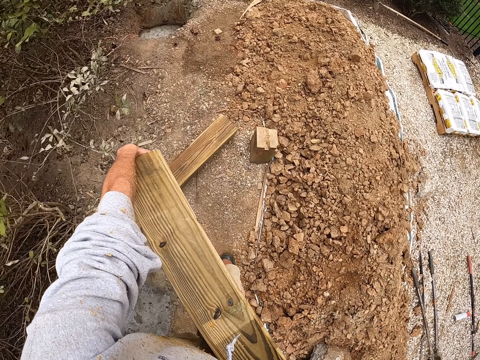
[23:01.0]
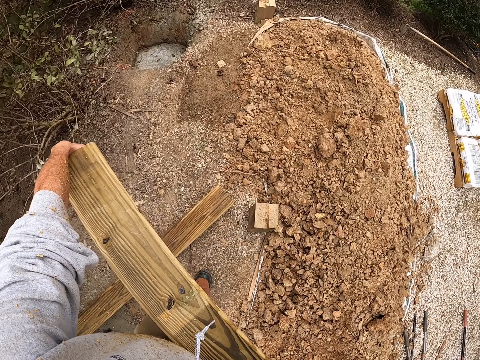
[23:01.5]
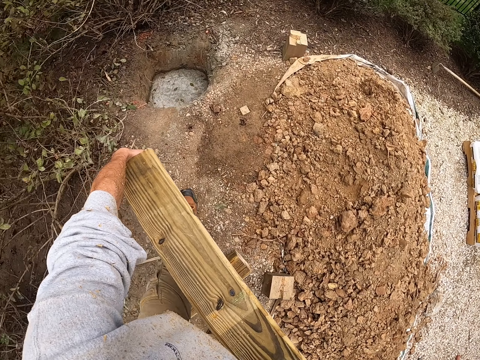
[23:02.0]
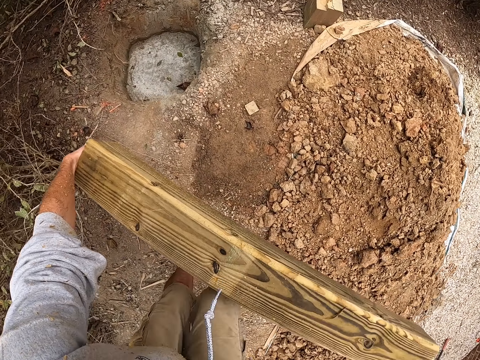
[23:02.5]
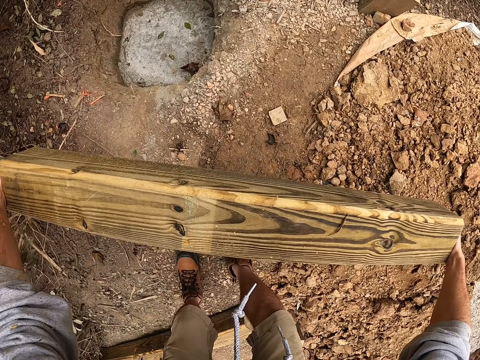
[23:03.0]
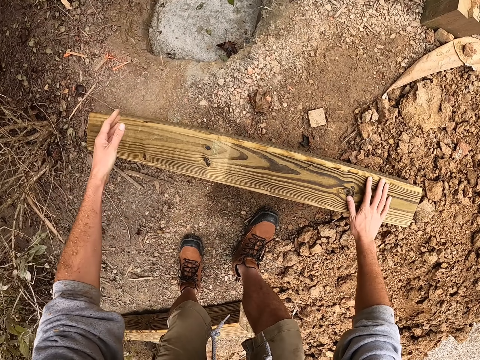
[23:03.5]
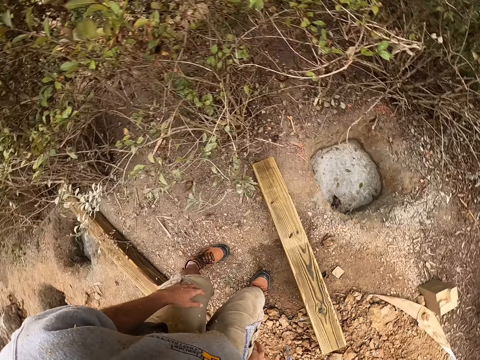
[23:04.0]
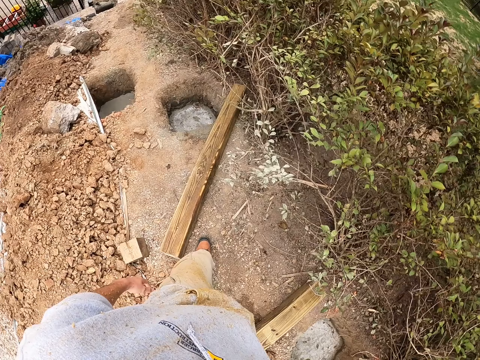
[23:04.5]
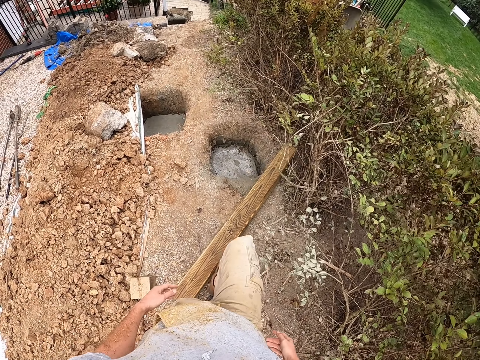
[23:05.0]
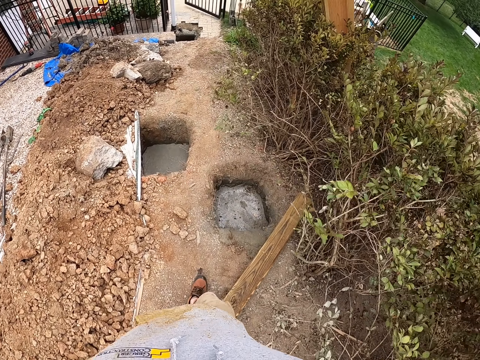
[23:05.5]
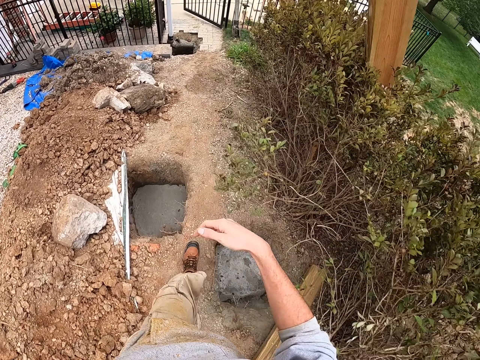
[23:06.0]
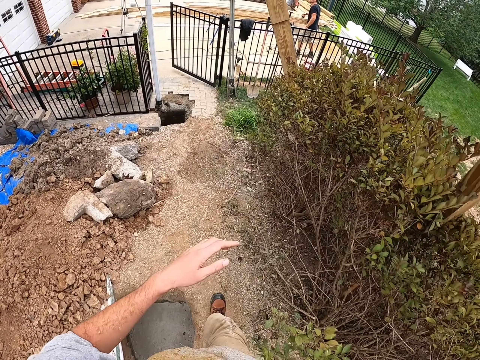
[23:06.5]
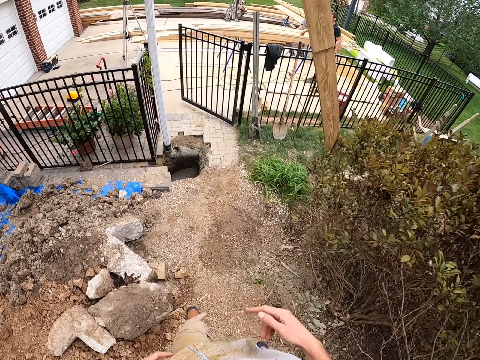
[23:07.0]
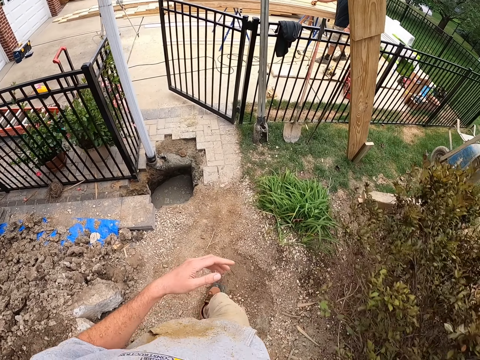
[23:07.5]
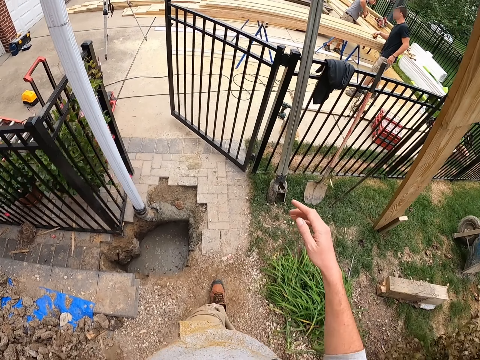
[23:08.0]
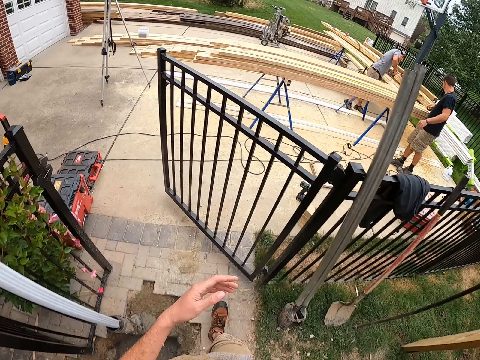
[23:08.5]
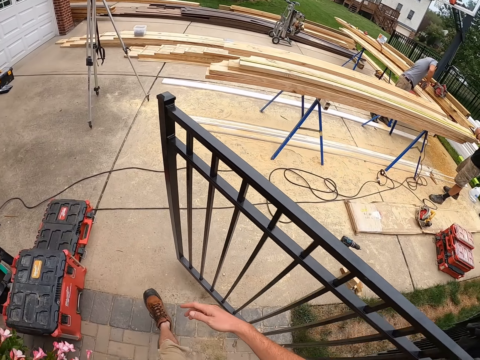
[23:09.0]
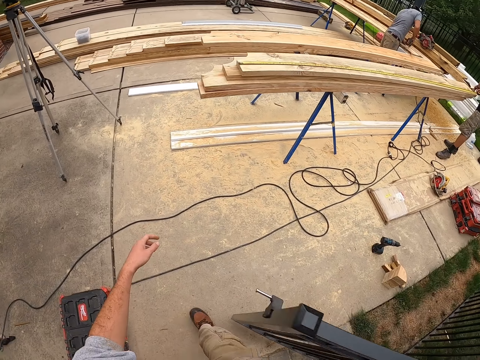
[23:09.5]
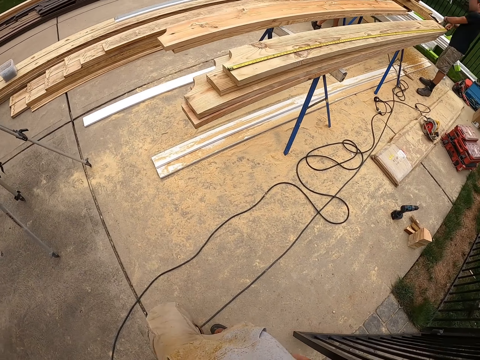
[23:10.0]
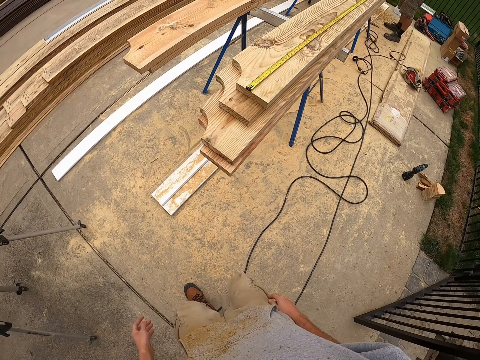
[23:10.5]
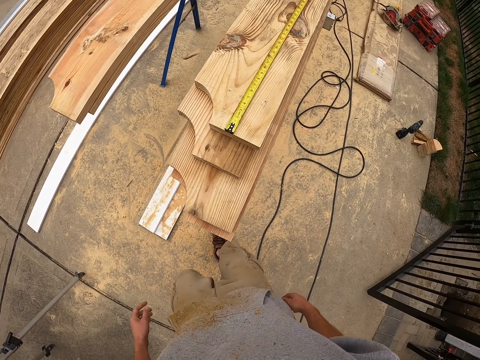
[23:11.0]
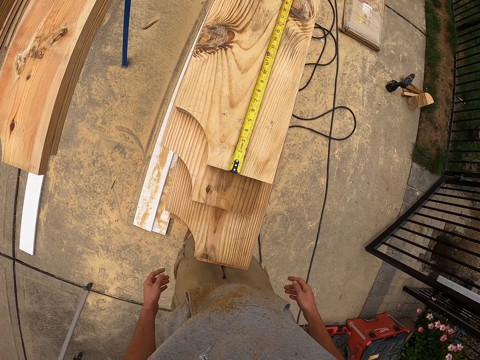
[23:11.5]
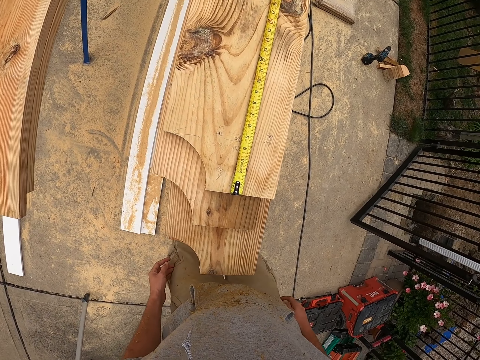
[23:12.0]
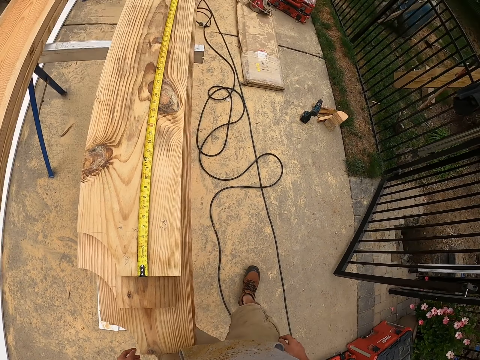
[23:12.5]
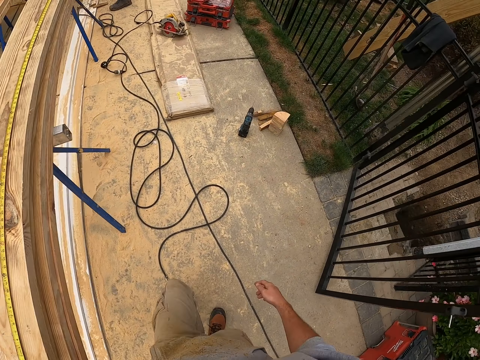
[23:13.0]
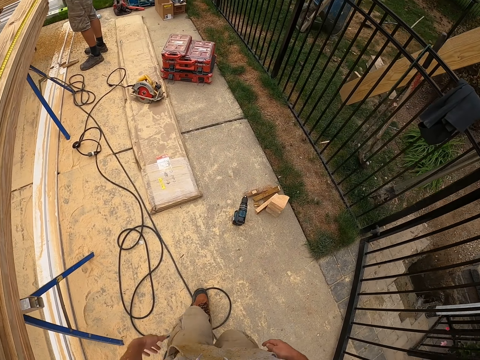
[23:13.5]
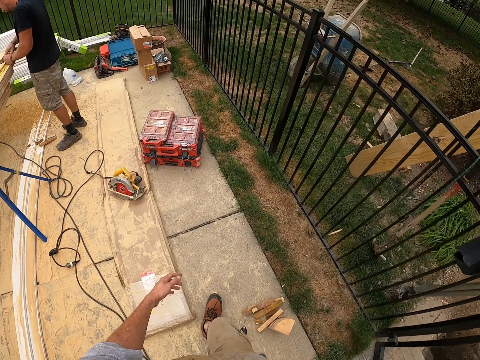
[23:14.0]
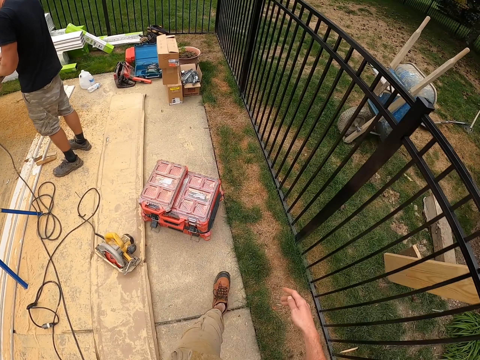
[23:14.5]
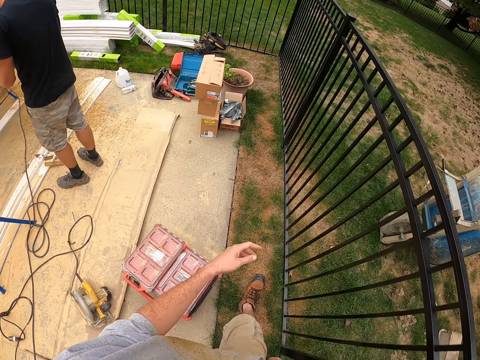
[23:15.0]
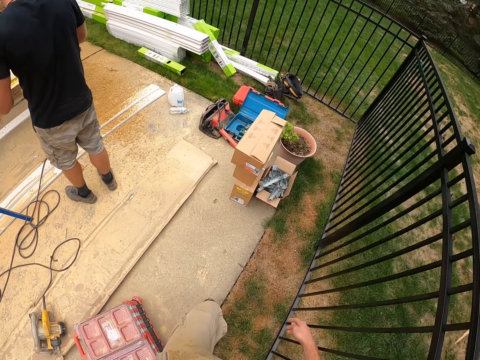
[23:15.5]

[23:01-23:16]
The camera wearer puts down the piece of lumber. They walk in the workshop.

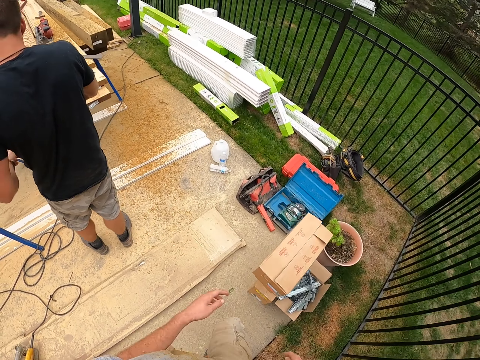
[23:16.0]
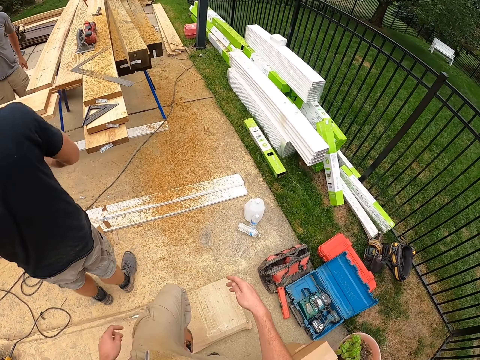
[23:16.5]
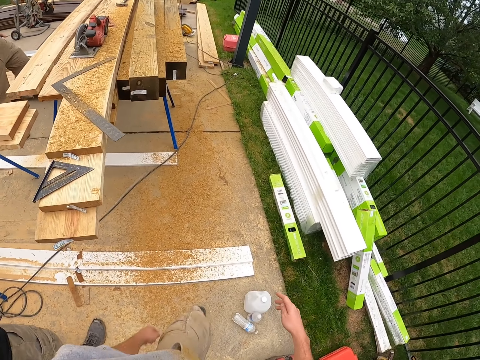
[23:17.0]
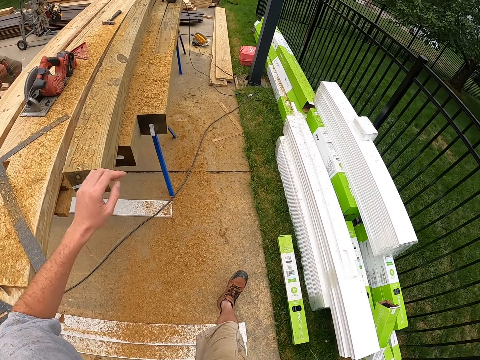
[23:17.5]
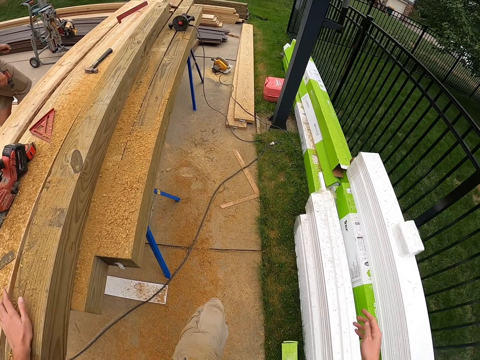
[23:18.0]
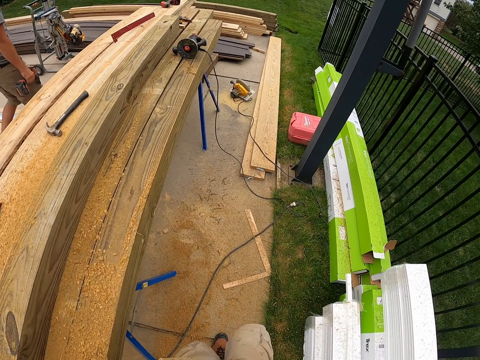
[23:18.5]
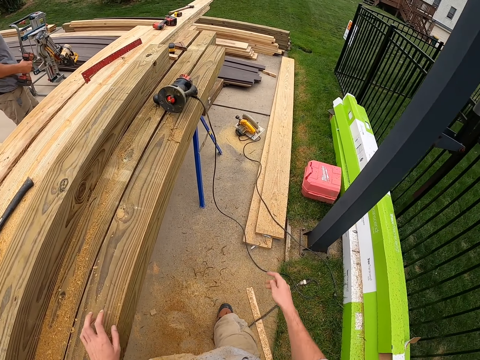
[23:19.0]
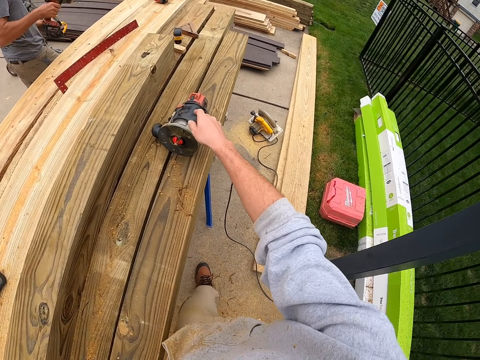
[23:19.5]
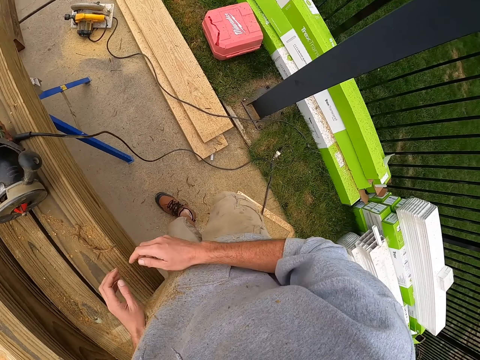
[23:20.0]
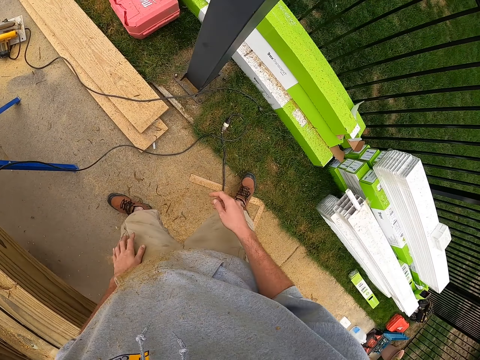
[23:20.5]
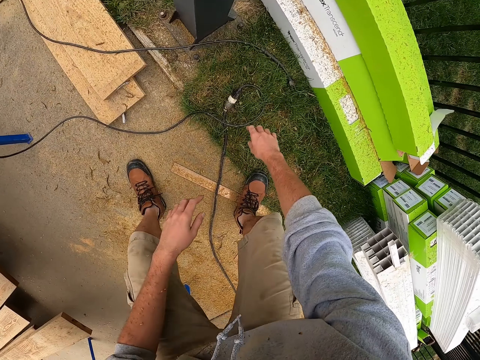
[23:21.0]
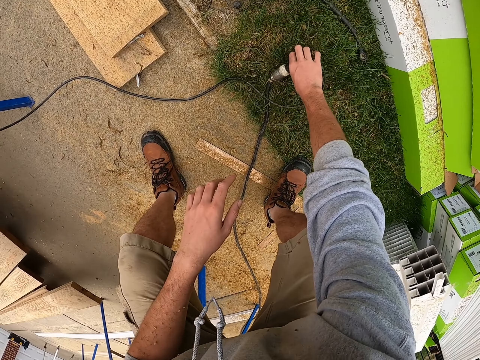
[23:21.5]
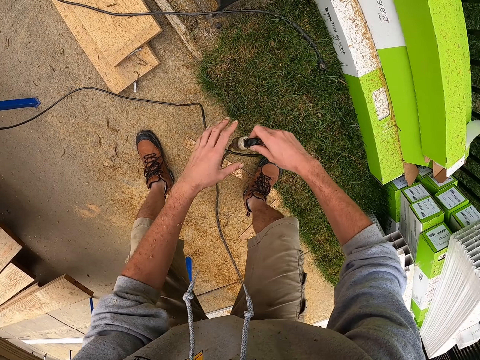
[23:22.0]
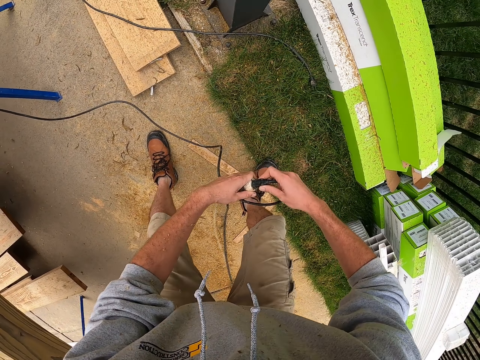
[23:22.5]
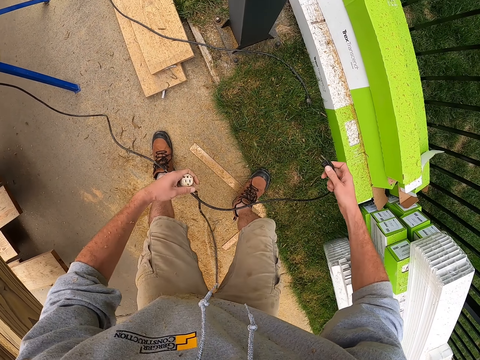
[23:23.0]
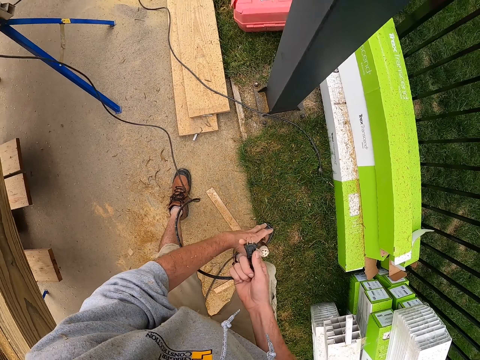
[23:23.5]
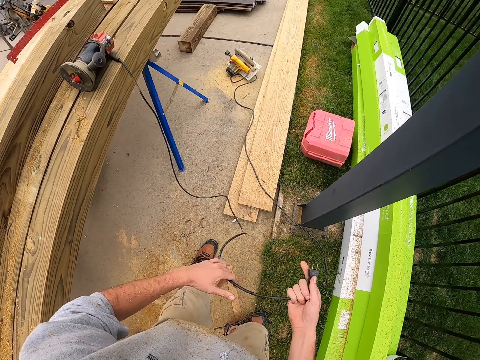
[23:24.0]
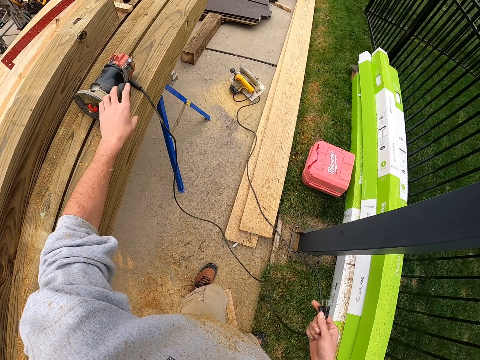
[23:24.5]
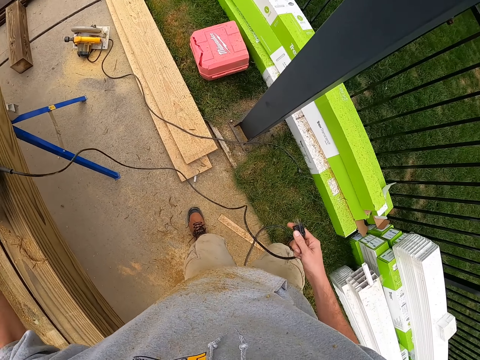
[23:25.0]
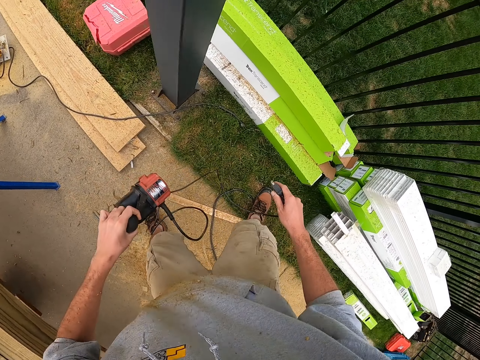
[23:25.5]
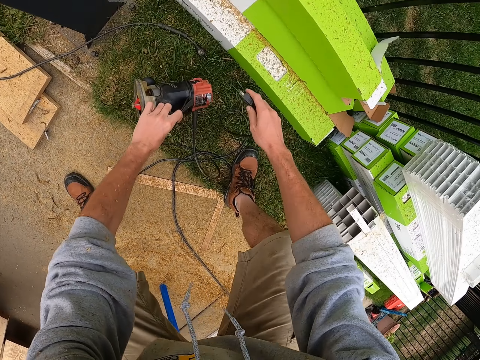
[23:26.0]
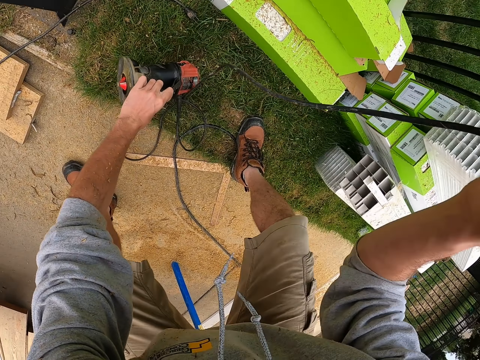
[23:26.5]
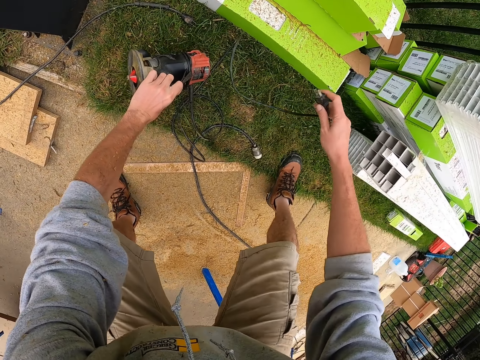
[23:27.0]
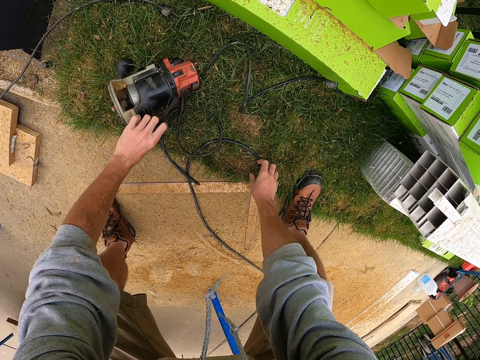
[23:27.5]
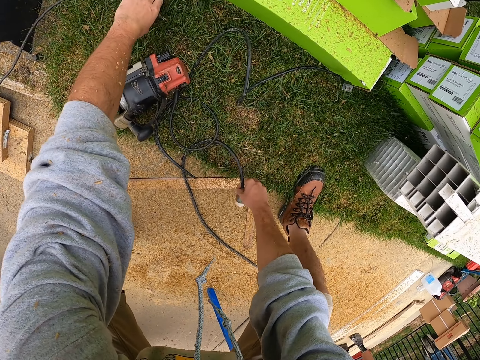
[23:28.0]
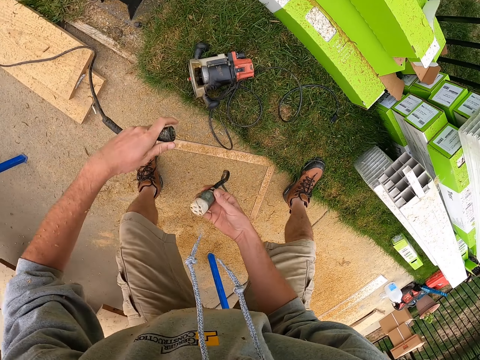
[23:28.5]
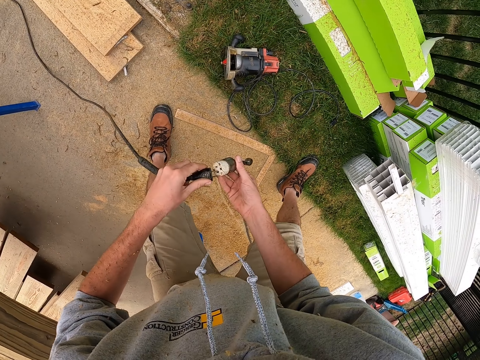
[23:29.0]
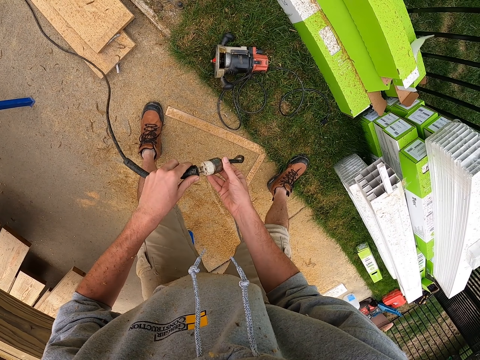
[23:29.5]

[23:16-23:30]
The camera wearer disconnects the wires. He puts the saw down with his left hand. He drops down the cable on his right hand.
